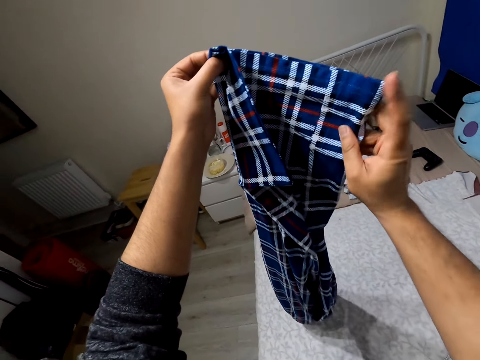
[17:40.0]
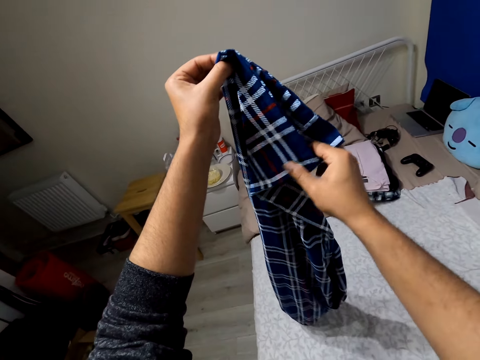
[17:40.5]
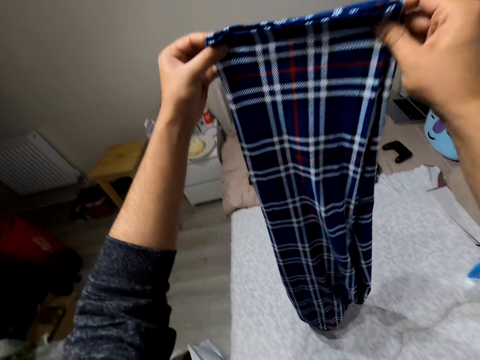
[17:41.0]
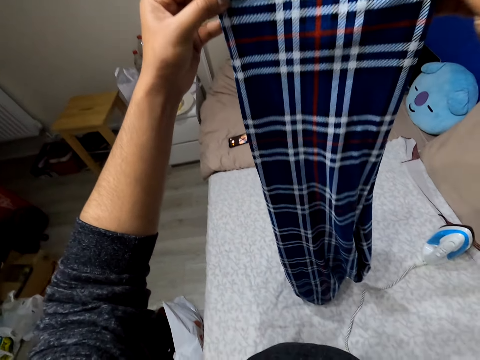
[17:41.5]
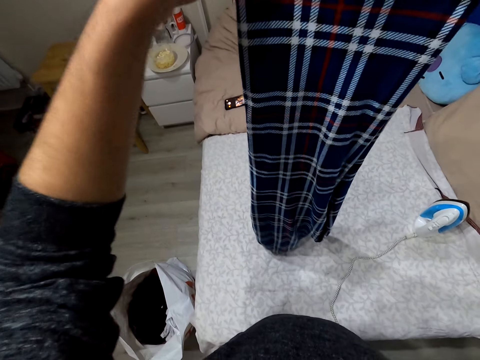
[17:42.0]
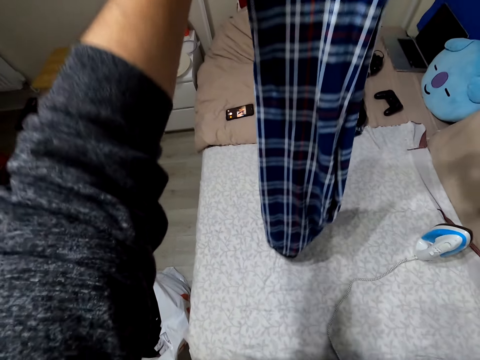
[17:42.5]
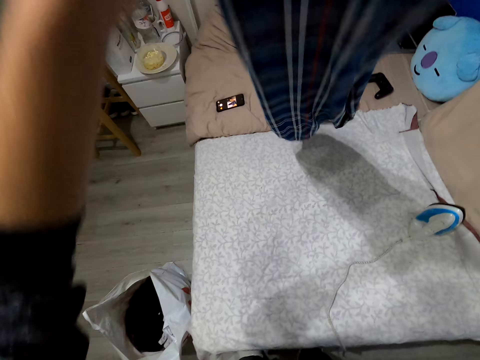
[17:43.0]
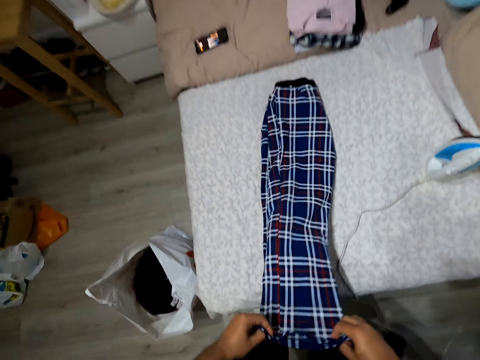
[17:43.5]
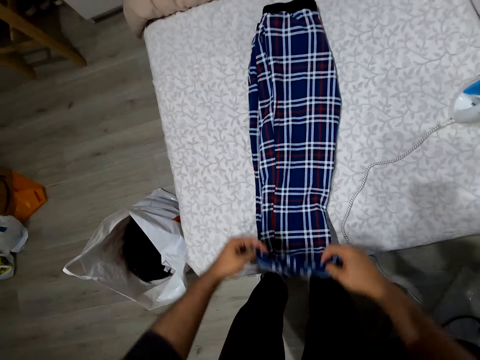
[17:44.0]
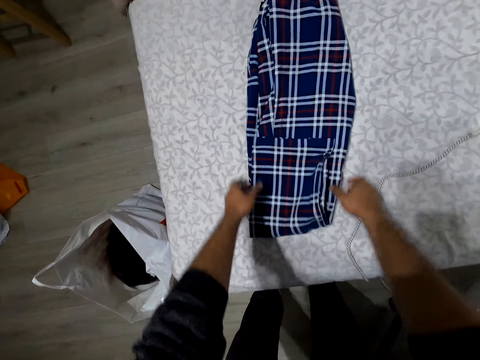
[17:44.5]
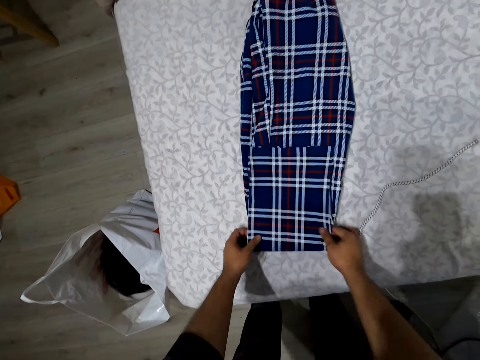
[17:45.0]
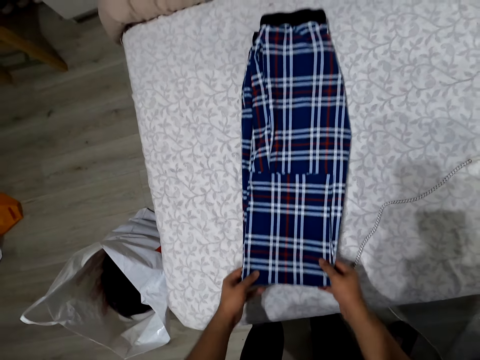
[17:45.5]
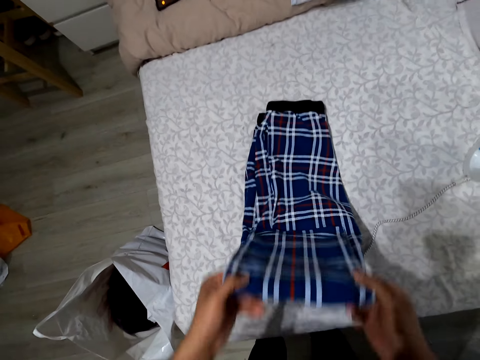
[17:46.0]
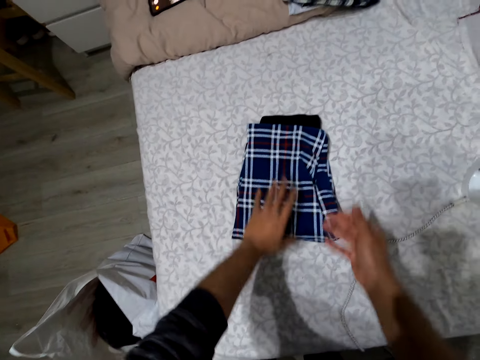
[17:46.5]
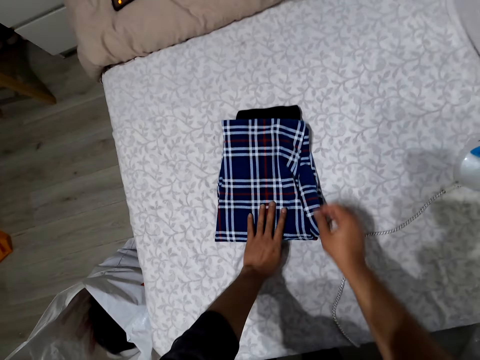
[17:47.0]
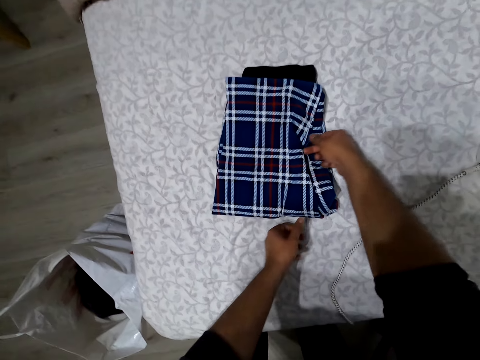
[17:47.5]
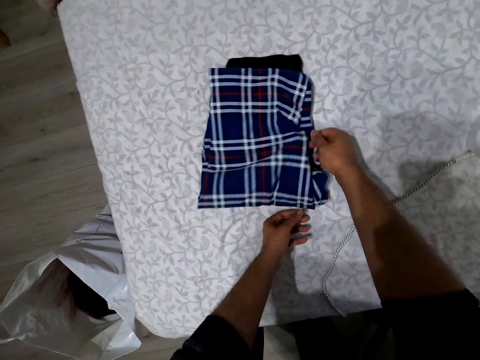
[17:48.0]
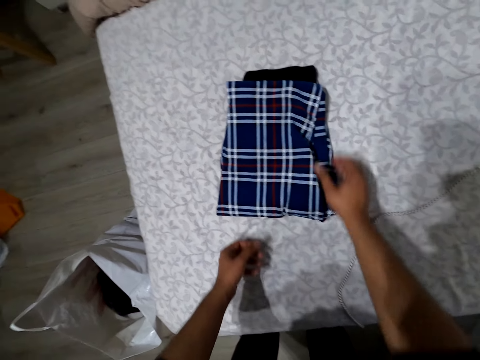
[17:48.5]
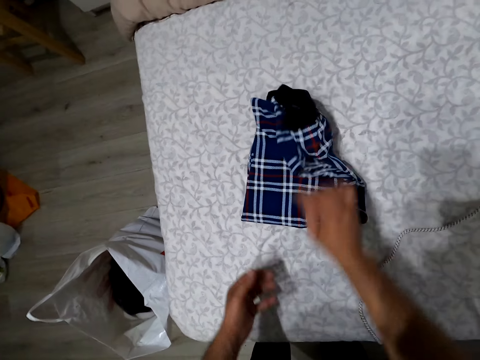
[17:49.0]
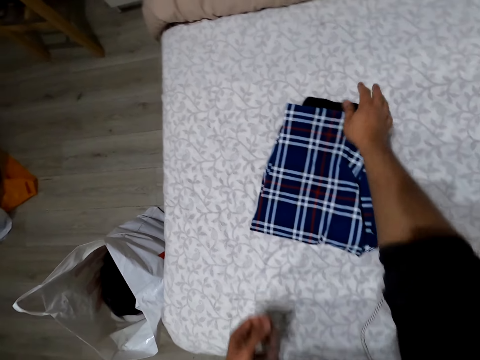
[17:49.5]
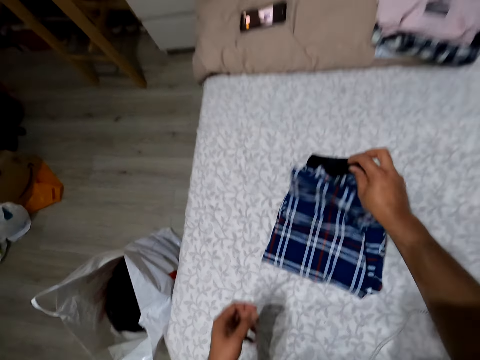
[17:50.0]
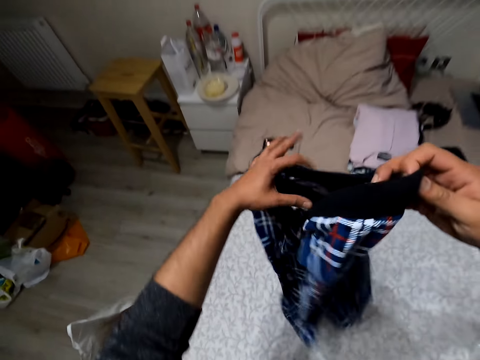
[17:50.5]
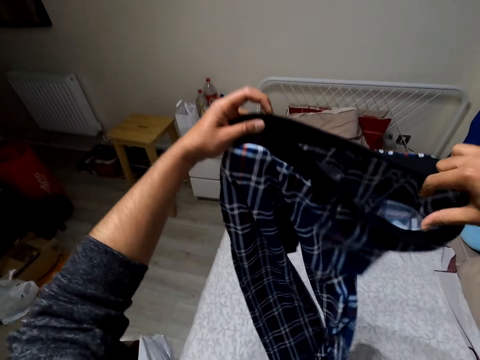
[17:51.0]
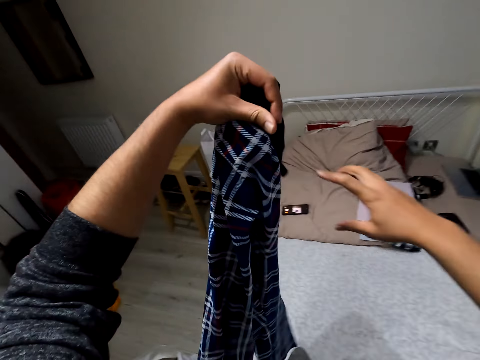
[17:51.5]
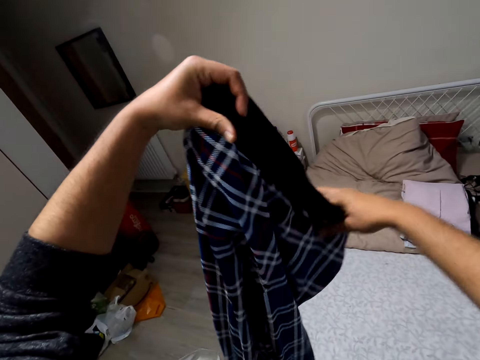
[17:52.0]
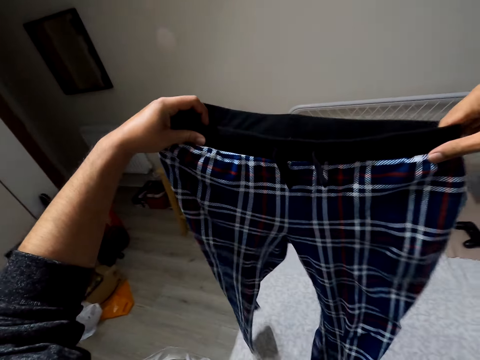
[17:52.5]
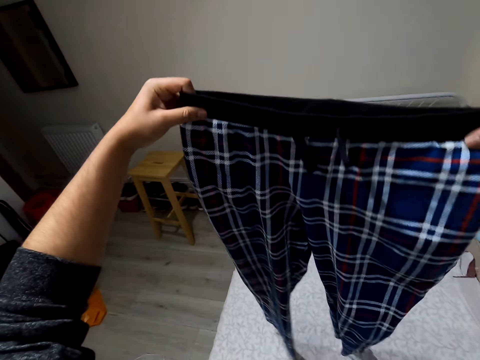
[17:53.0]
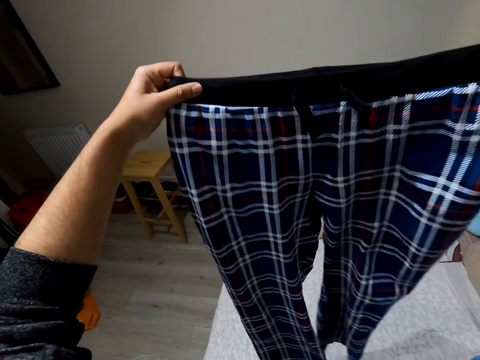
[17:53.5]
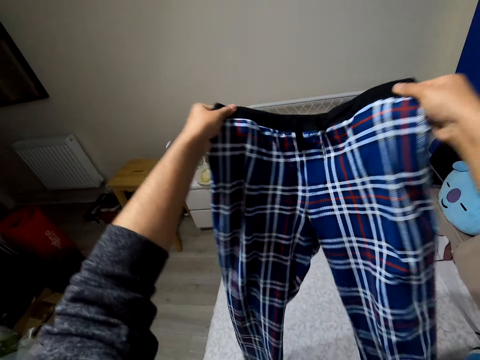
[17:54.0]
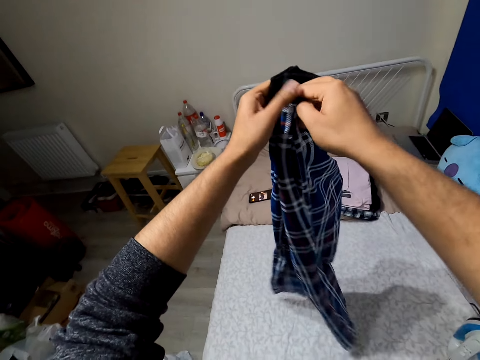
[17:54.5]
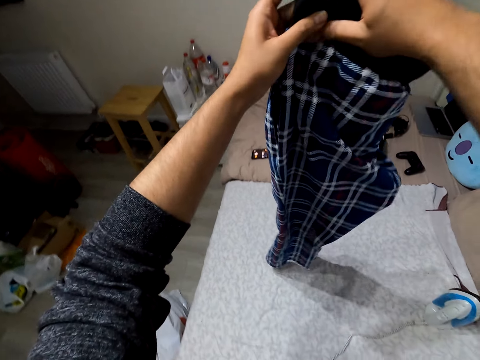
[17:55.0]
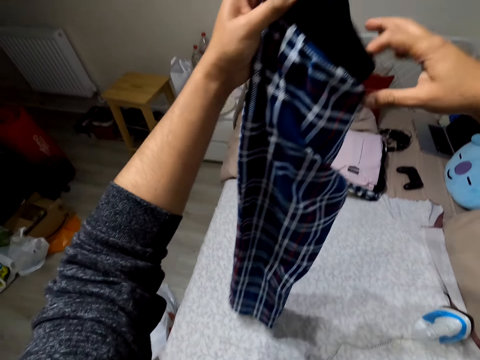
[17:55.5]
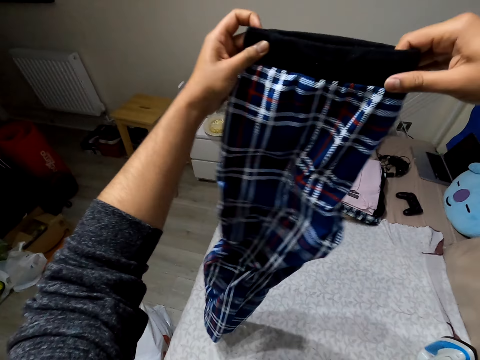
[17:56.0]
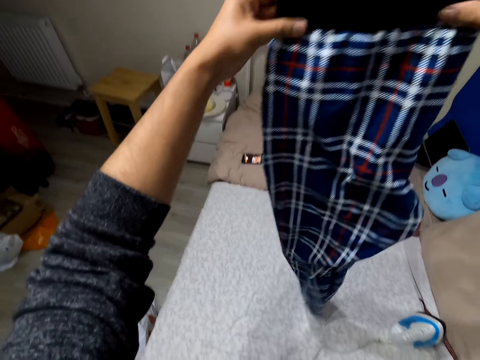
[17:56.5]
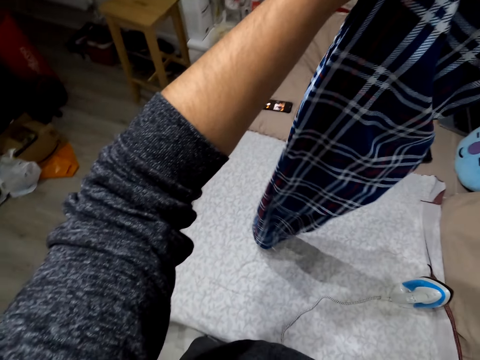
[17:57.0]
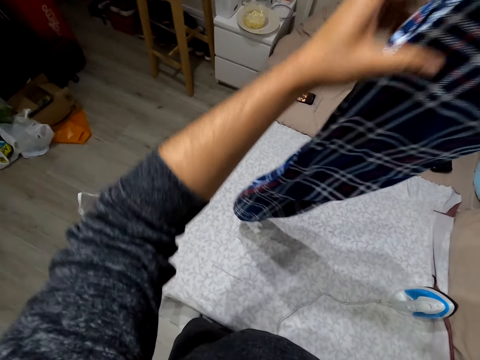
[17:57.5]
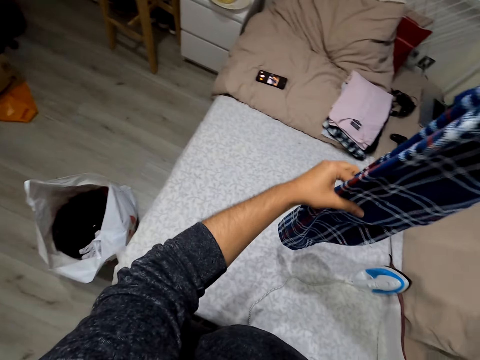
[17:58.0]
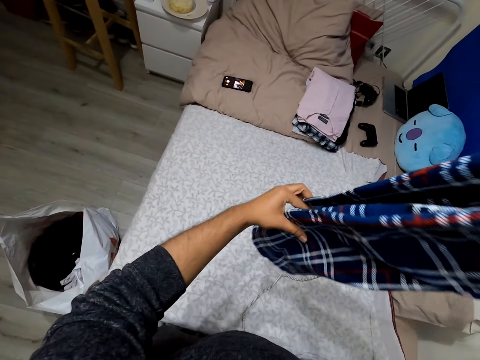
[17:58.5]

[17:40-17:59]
The camera wearer drops the trouser. They spread the trouser on the bed. They fold the trouser. They pick up the trouser. They unfold the trouser. They fold the trouser.

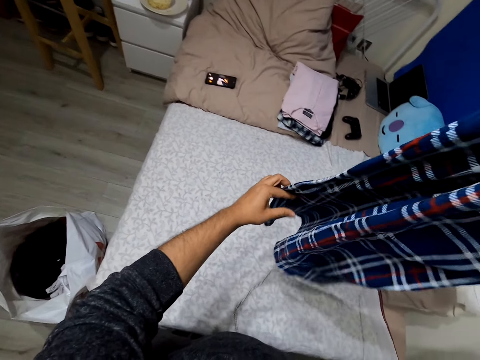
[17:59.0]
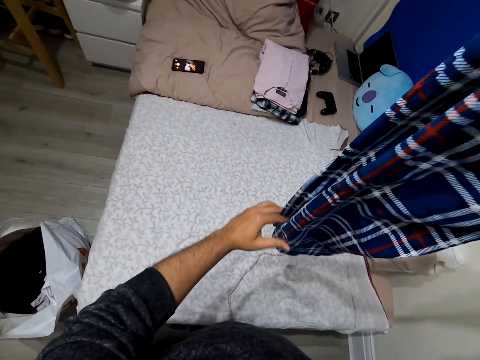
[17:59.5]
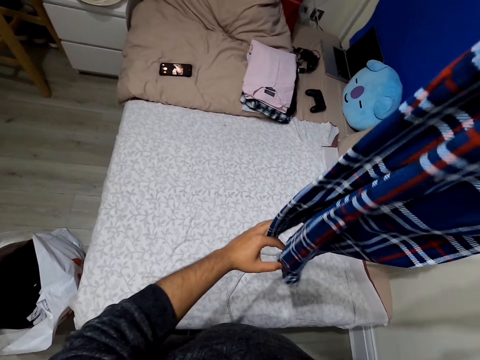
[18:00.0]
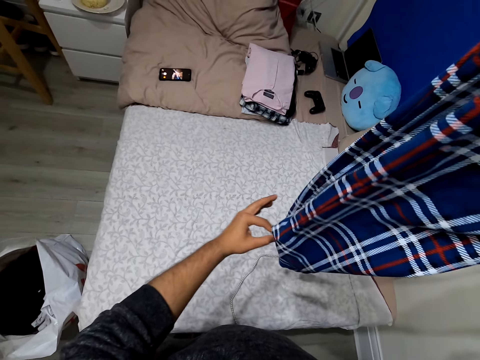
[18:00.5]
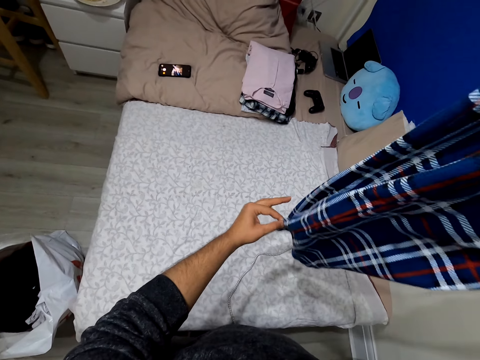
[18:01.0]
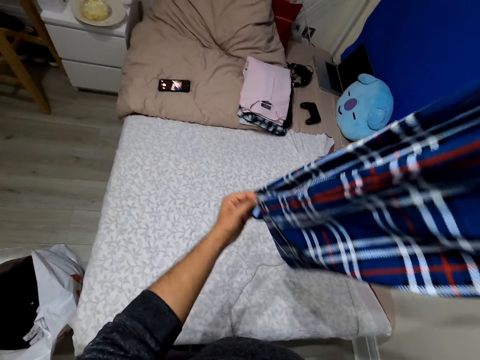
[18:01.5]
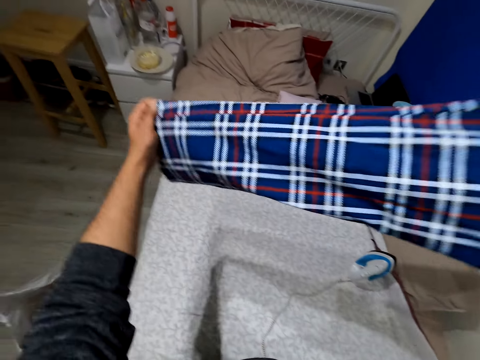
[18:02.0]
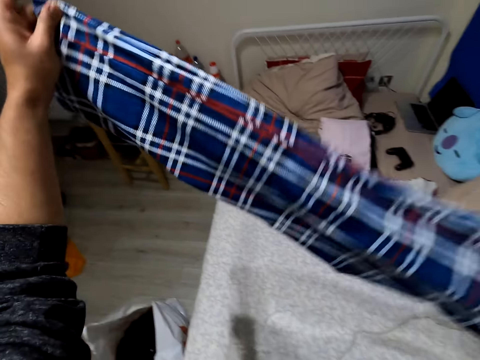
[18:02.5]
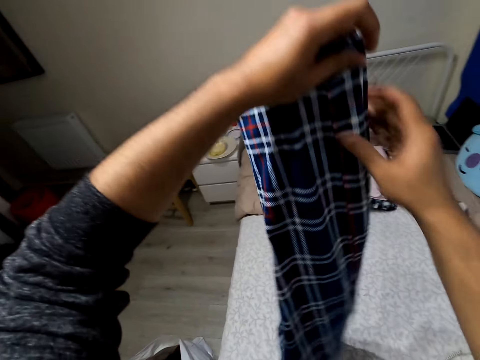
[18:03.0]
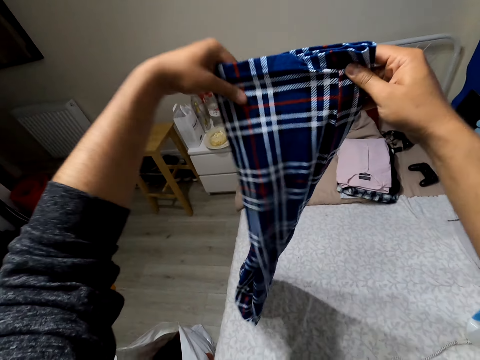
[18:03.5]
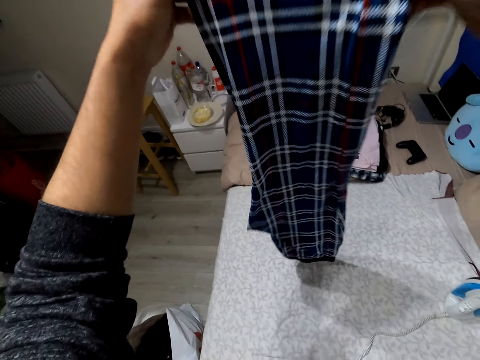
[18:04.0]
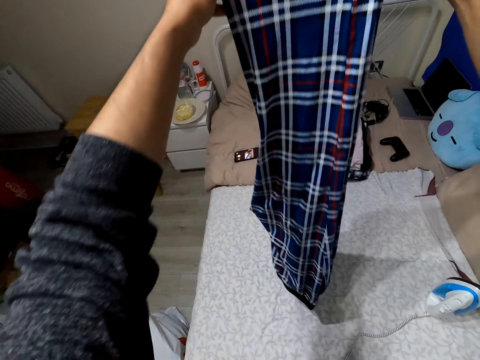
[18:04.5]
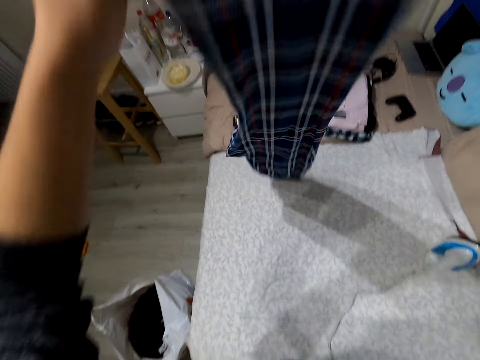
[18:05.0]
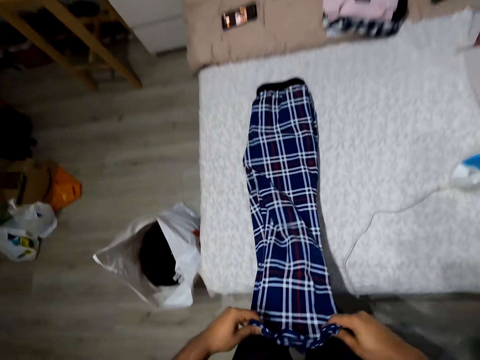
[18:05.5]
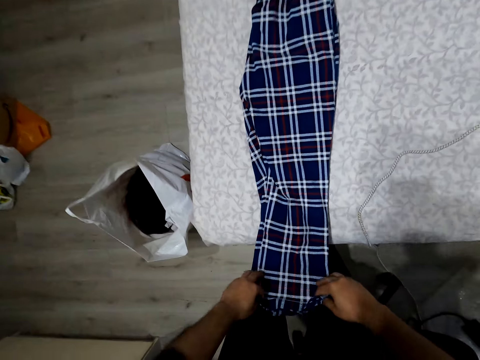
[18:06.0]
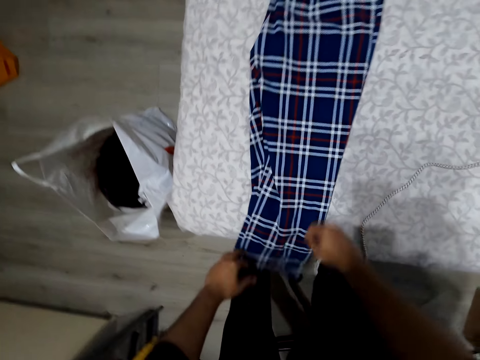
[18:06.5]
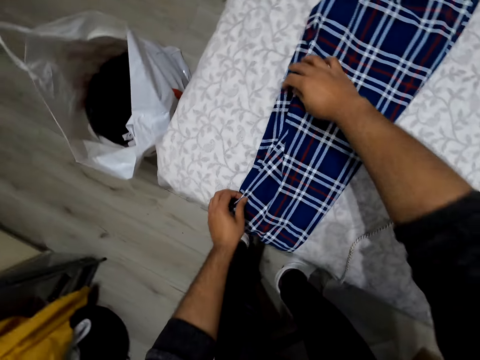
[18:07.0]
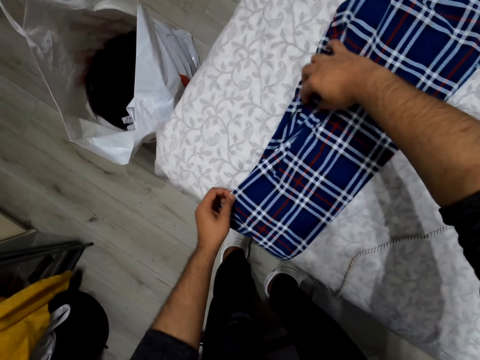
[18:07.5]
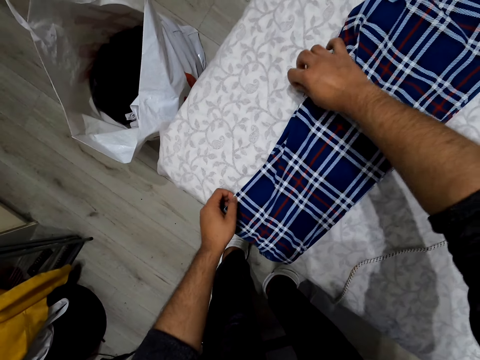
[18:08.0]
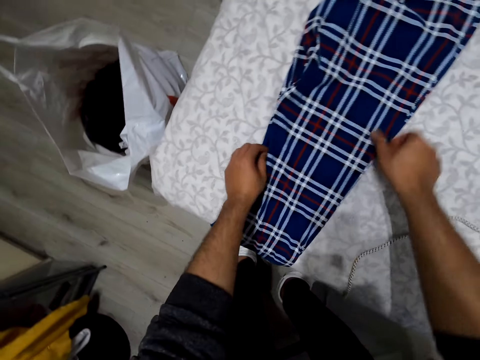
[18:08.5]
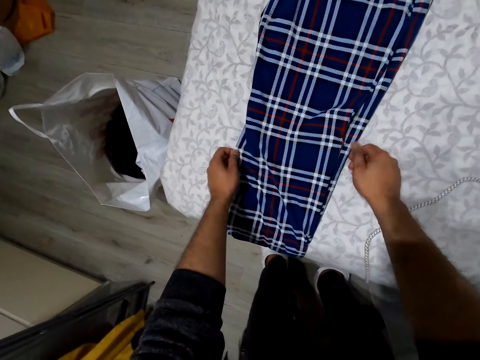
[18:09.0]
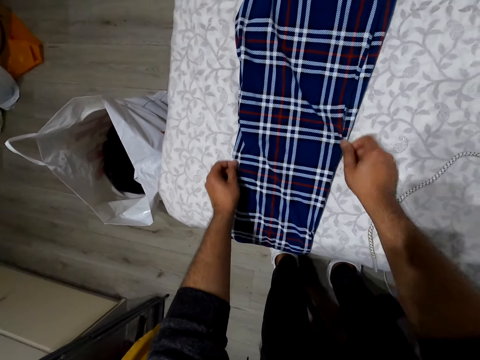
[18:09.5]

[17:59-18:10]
The camera wearer turns the trouser. They drop the trouser. They spread the trouser on the bed. They straighten the trouser.
